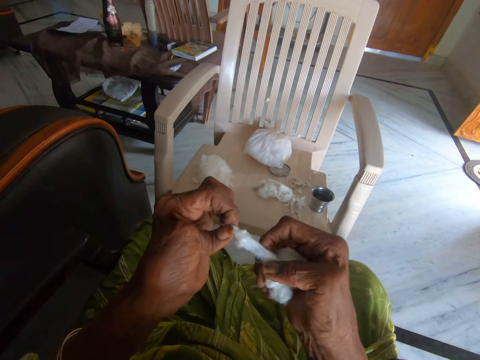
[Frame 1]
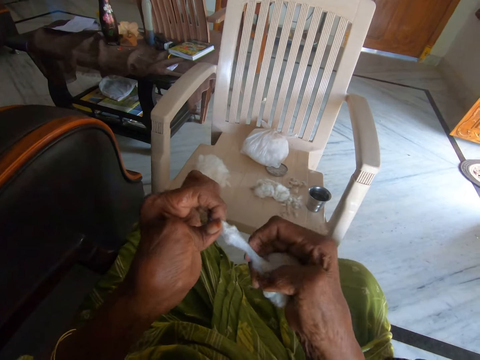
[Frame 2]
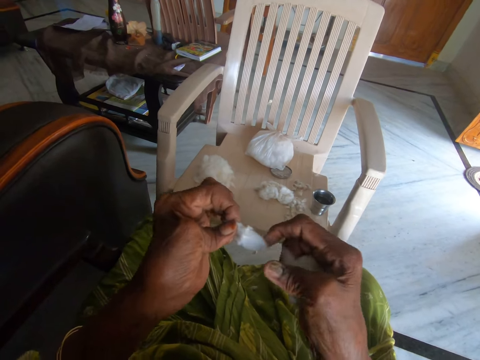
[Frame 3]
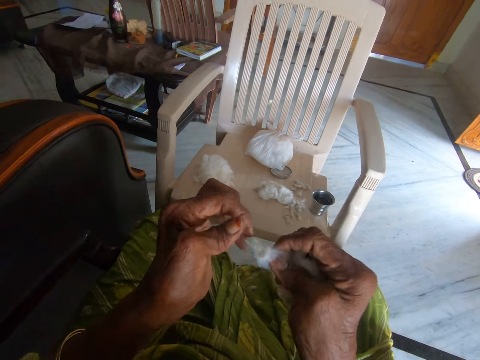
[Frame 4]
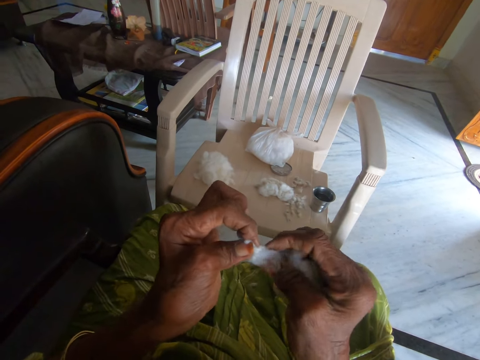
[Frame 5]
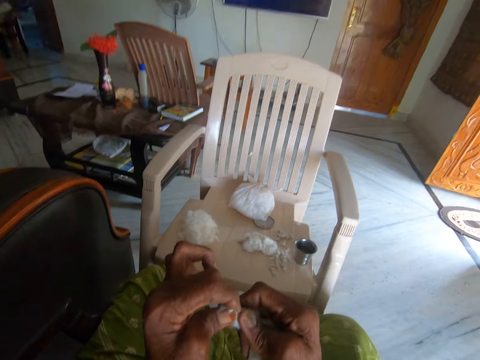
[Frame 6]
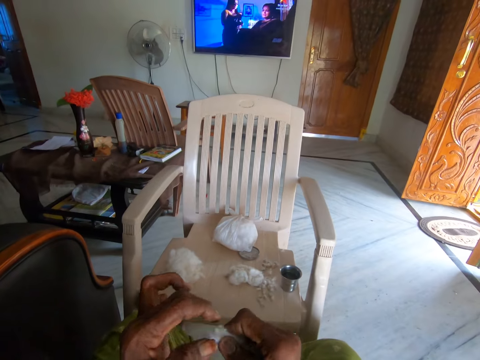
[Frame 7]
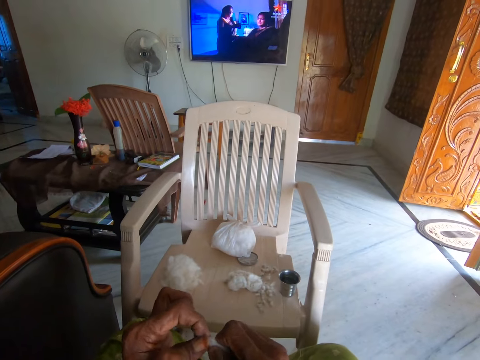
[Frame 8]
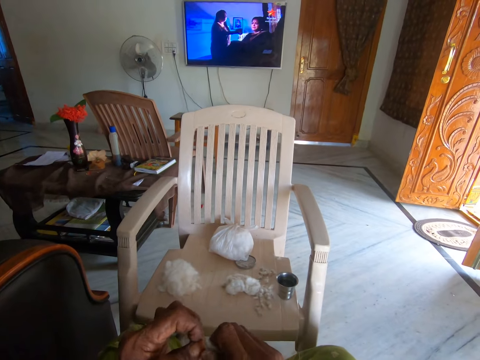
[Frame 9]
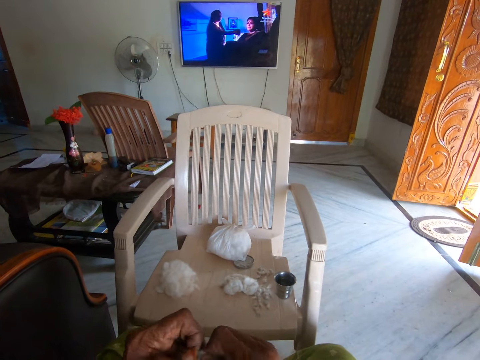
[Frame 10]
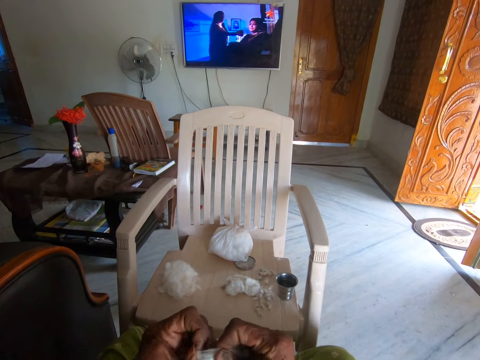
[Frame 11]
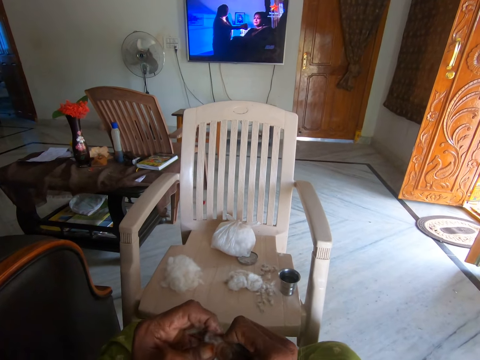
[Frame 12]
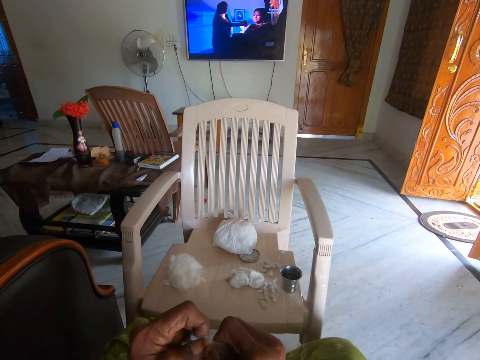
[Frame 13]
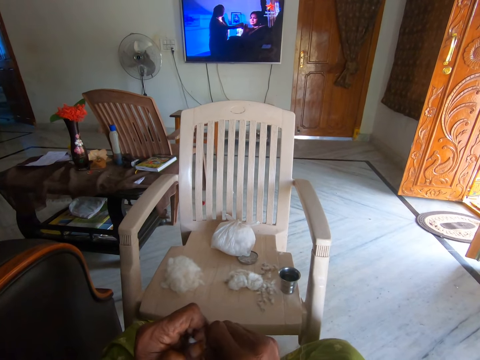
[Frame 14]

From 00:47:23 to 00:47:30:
The camera wearer separates cotton wool from dirt with both hands.

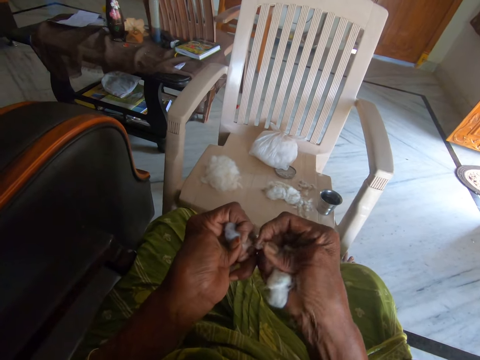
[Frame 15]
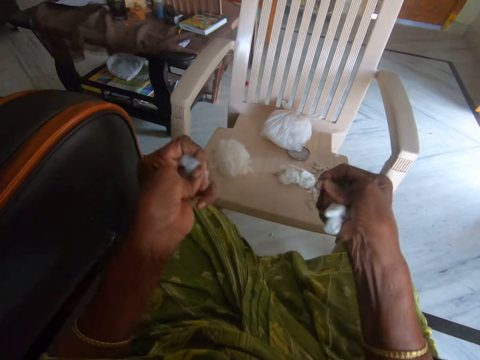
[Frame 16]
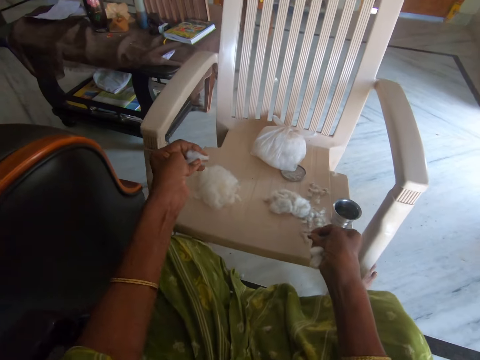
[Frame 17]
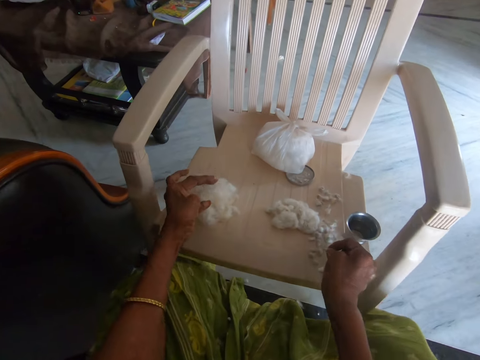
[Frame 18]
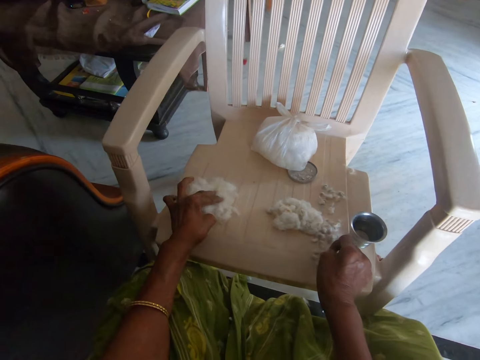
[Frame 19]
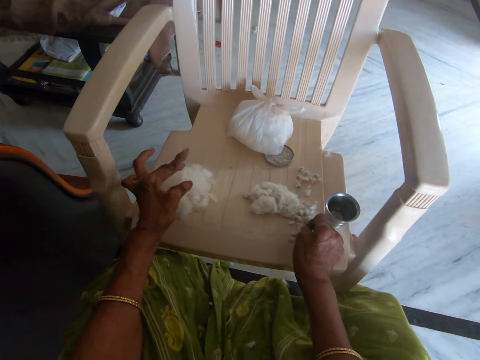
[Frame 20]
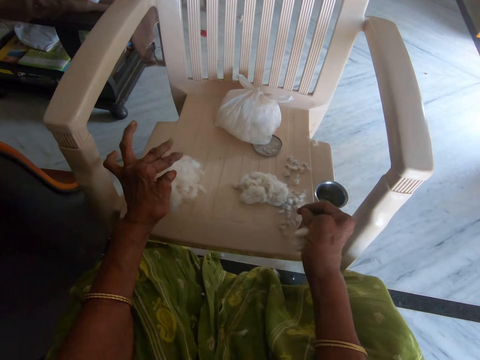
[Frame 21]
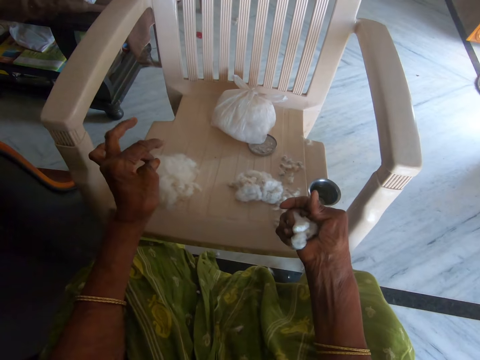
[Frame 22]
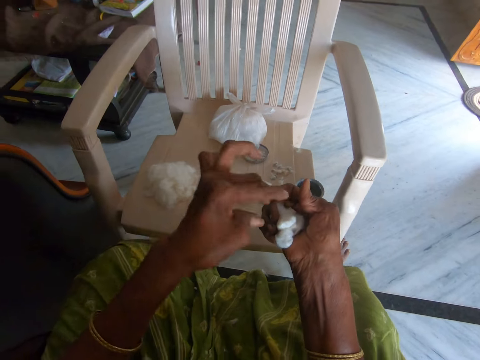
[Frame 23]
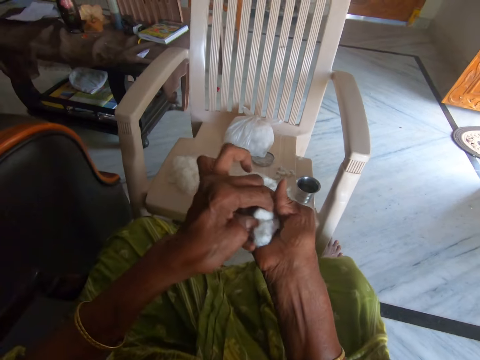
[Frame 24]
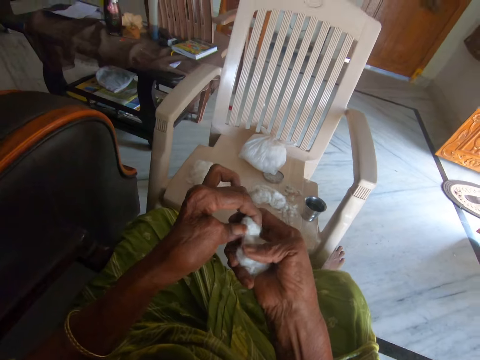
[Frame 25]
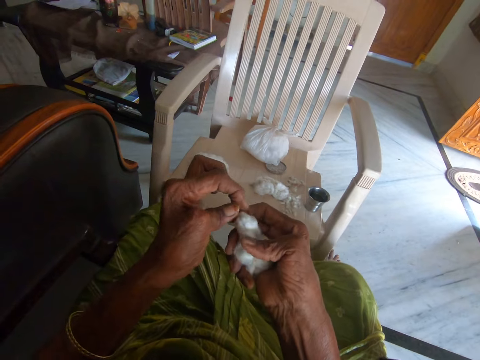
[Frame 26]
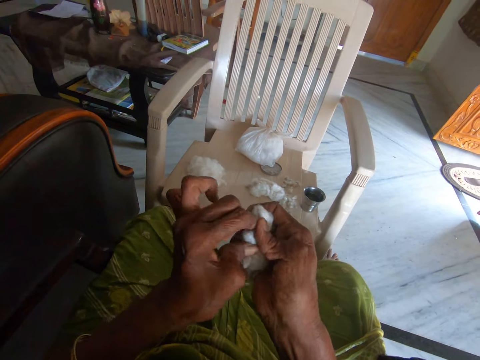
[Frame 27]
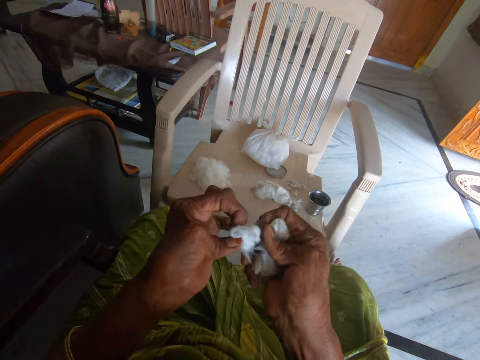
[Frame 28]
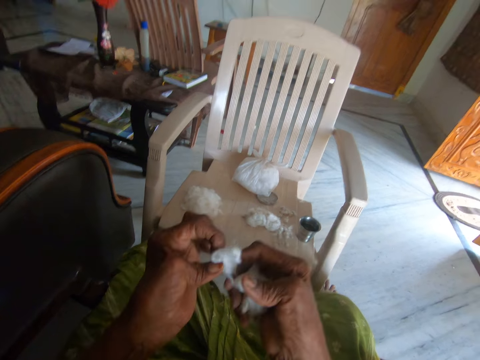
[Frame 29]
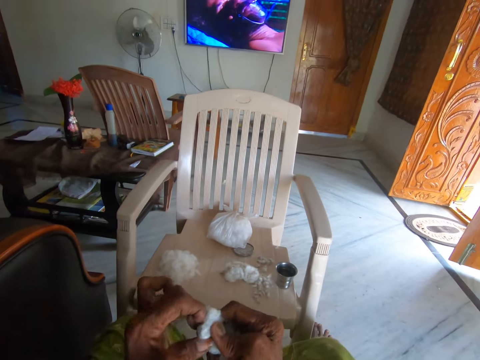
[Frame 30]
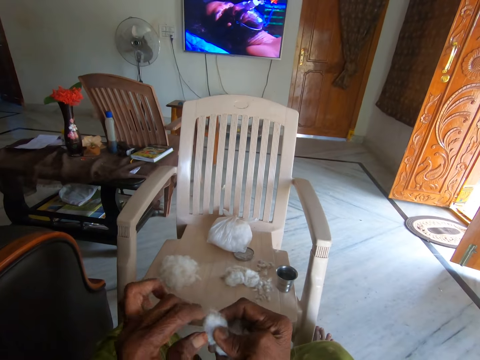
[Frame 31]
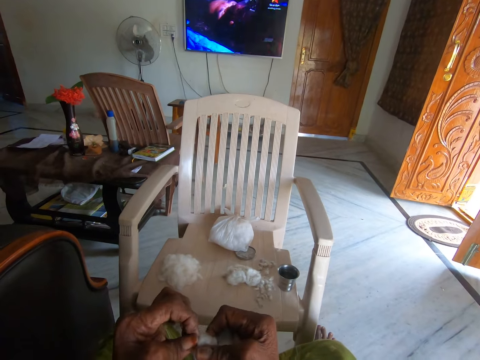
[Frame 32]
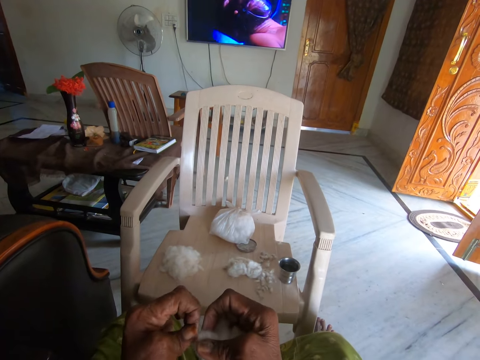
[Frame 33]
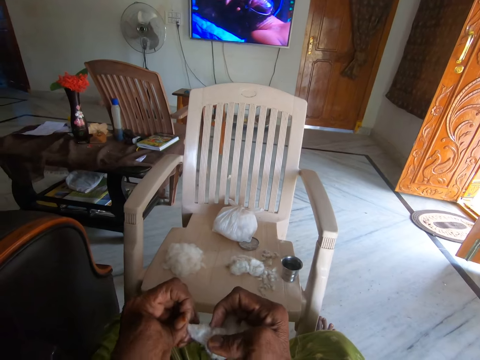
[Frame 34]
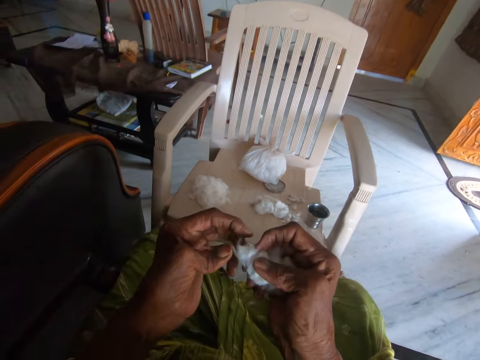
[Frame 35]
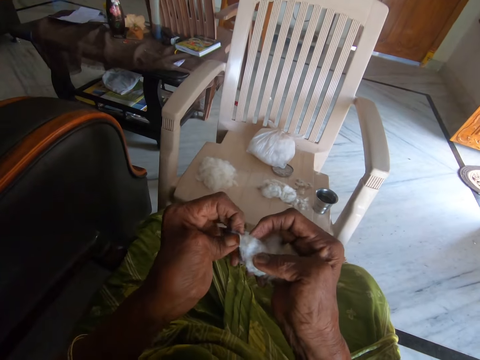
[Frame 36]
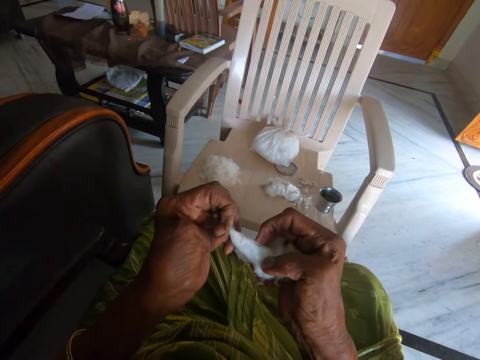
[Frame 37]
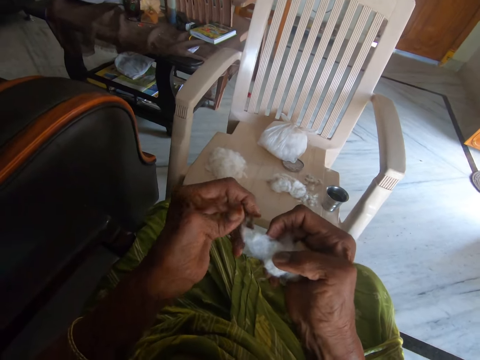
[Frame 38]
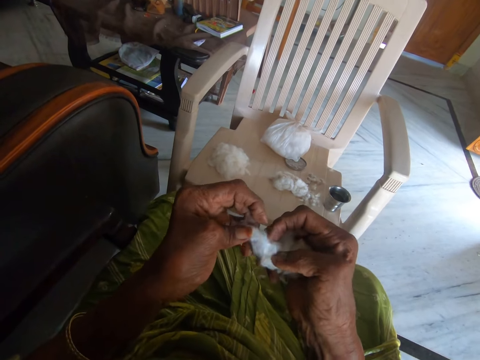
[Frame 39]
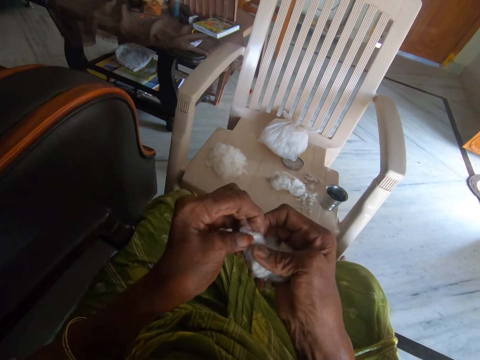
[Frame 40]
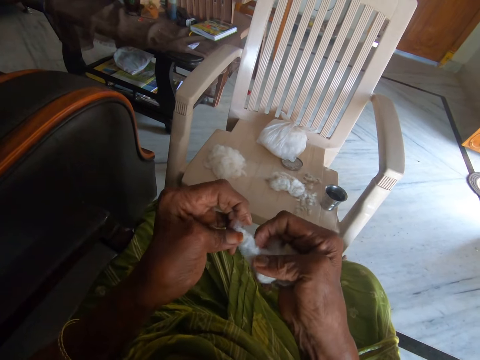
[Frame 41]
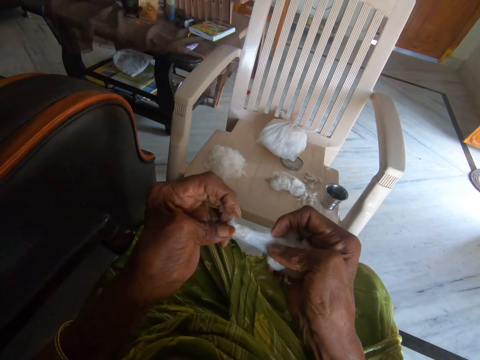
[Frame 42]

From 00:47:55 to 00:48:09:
The camera wearer drops cotton wool and dirt on the chair with both hands. She holds the cotton wool from her right hand briefly. She picks the cotton wool from her right hand. She cuts out of the cotton wool with her left hand. She divides the cotton fiber.

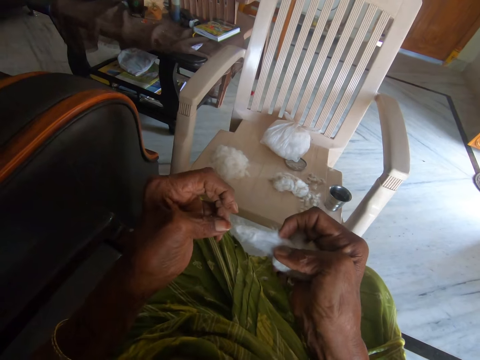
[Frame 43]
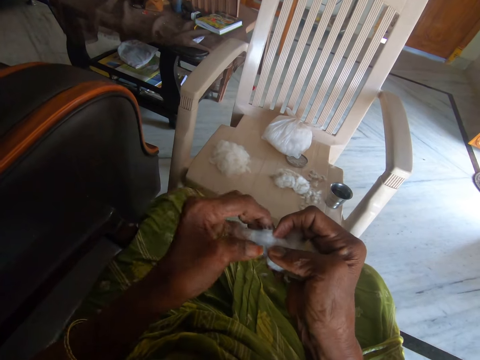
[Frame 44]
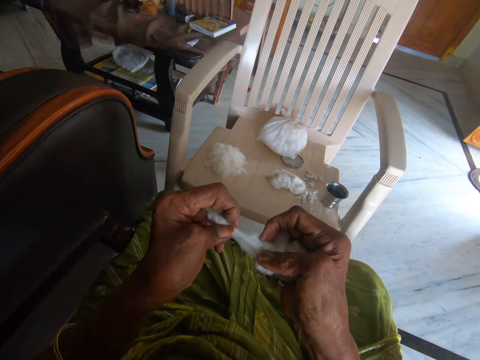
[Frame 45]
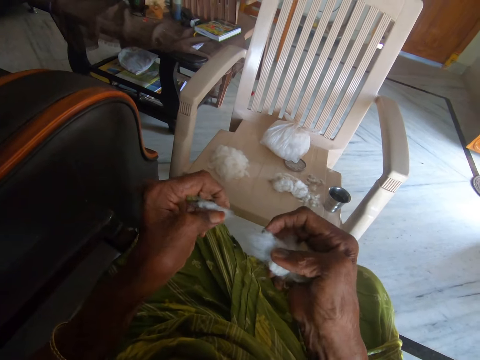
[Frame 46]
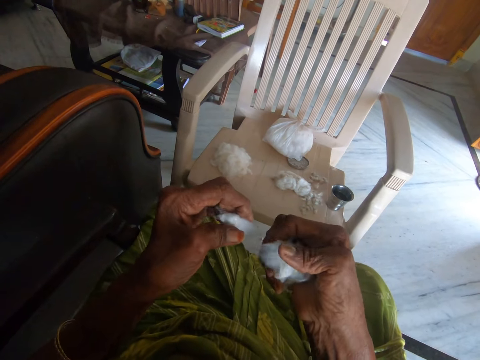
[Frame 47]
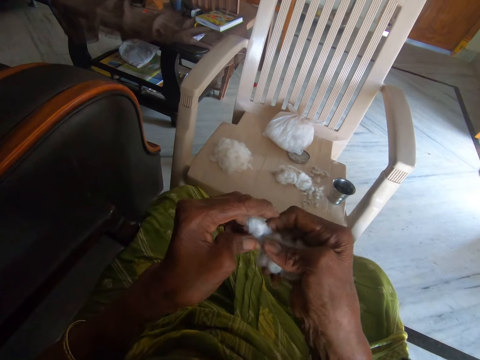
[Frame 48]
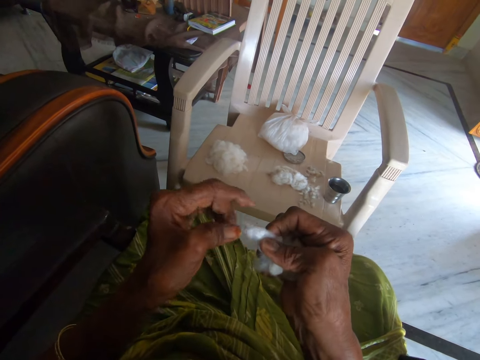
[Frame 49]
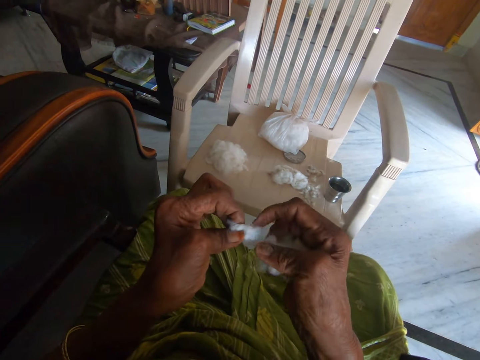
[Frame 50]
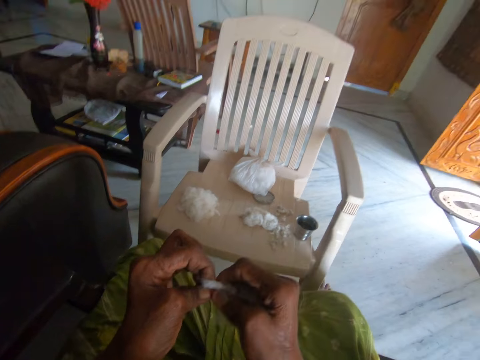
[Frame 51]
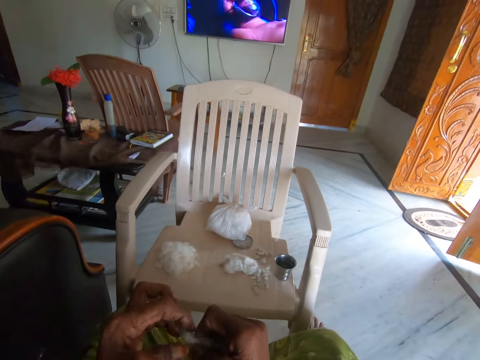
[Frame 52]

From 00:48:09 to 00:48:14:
The camera wearer holds cotton wool with her left hand. She separates the cotton wool from dirt with both hands.
